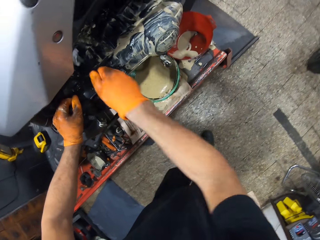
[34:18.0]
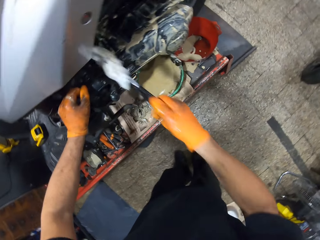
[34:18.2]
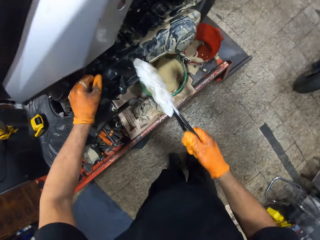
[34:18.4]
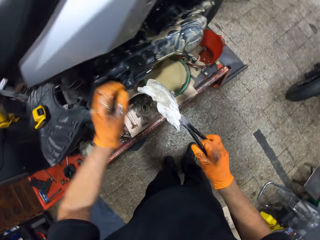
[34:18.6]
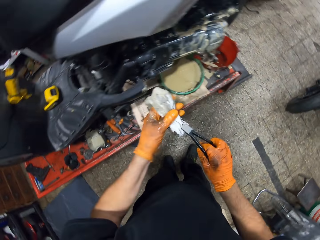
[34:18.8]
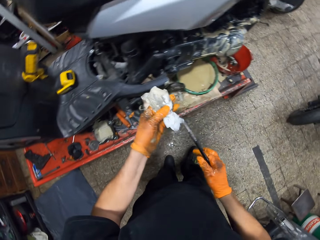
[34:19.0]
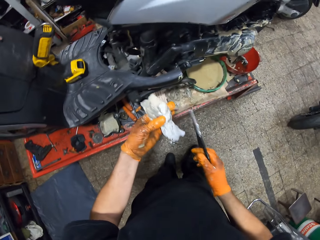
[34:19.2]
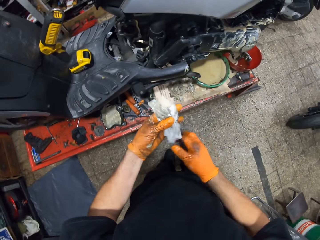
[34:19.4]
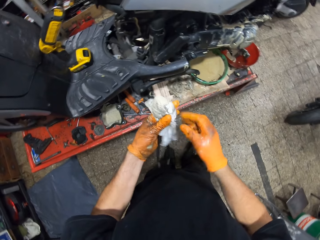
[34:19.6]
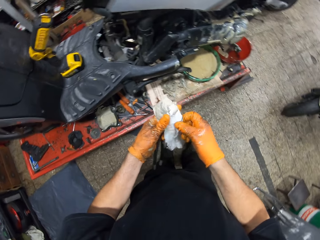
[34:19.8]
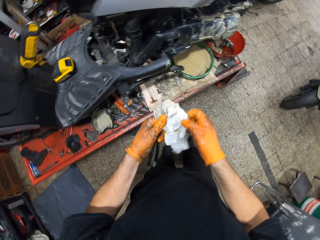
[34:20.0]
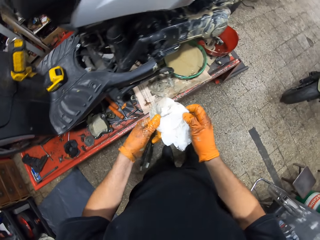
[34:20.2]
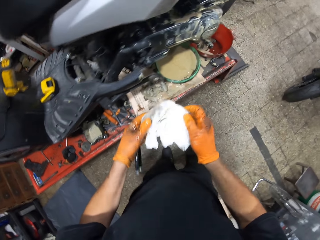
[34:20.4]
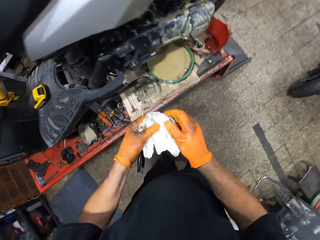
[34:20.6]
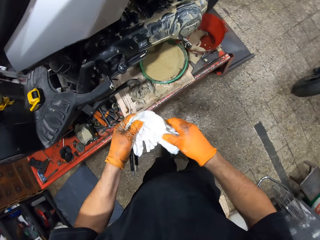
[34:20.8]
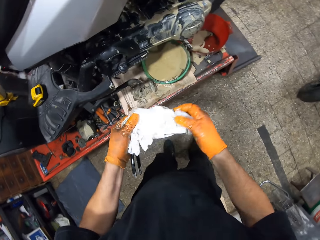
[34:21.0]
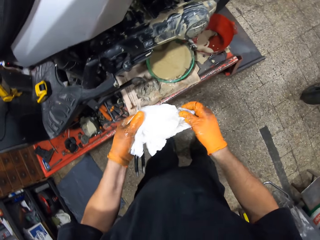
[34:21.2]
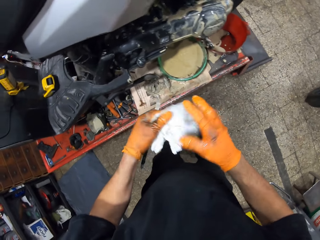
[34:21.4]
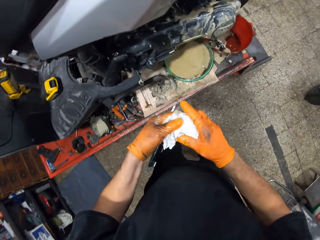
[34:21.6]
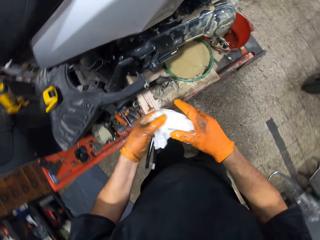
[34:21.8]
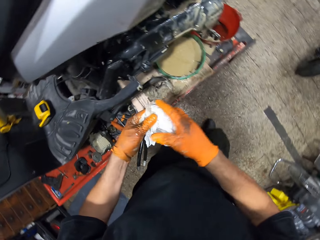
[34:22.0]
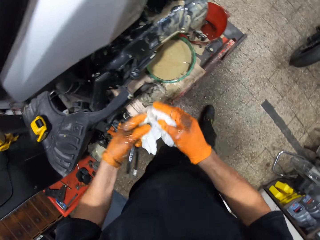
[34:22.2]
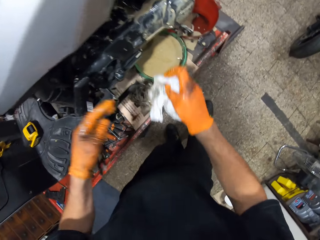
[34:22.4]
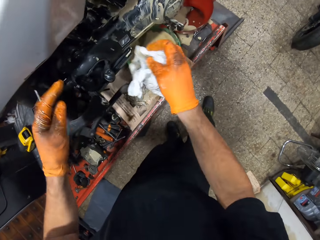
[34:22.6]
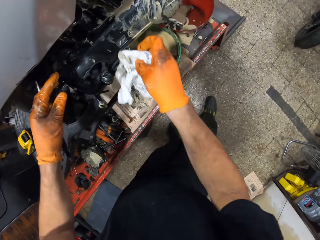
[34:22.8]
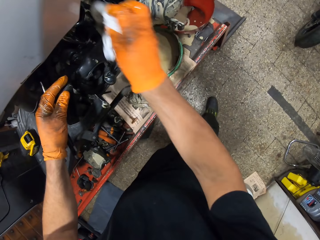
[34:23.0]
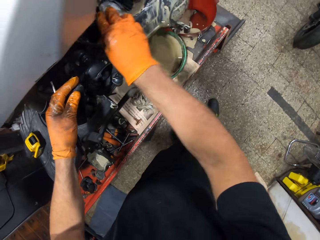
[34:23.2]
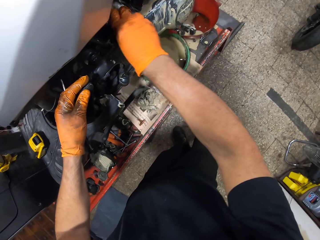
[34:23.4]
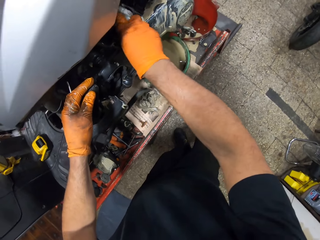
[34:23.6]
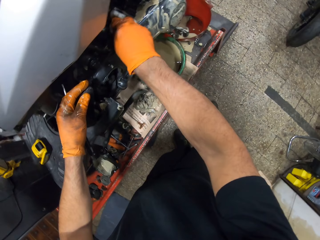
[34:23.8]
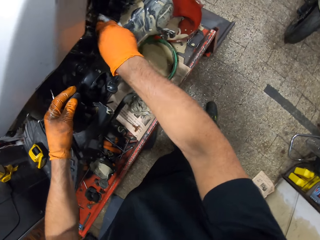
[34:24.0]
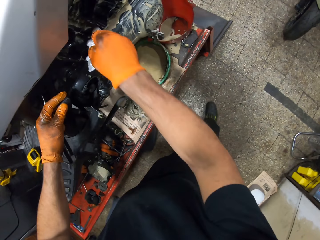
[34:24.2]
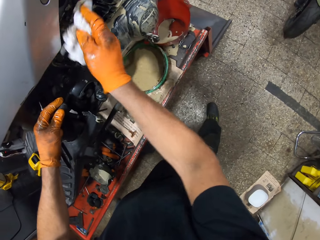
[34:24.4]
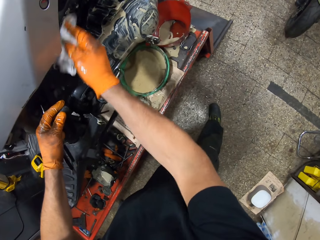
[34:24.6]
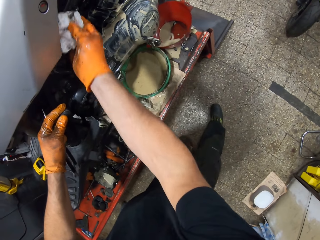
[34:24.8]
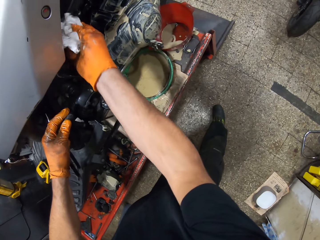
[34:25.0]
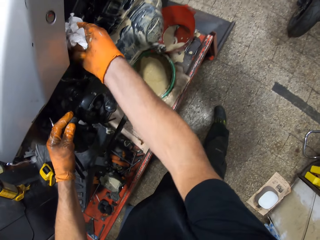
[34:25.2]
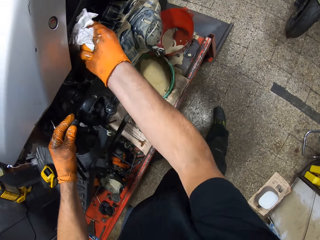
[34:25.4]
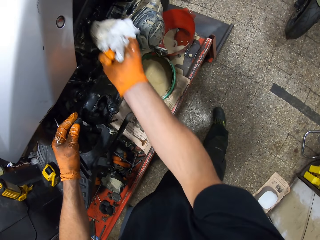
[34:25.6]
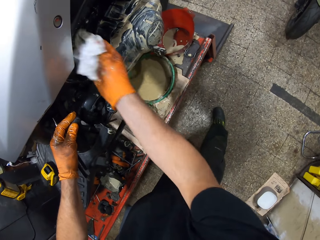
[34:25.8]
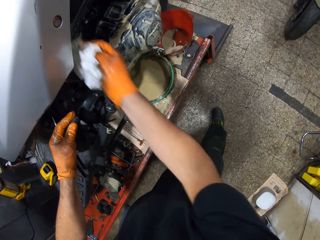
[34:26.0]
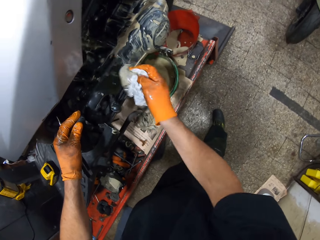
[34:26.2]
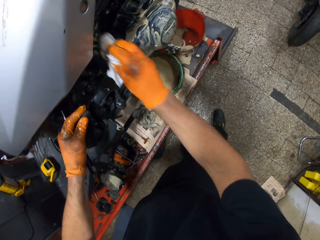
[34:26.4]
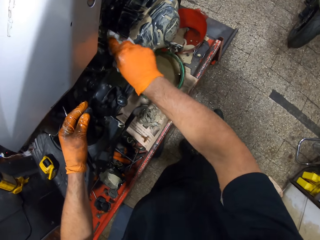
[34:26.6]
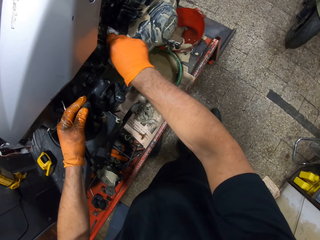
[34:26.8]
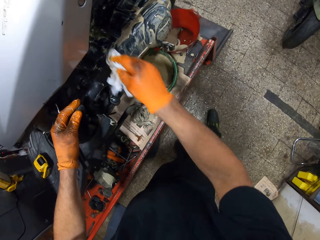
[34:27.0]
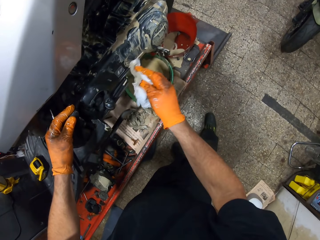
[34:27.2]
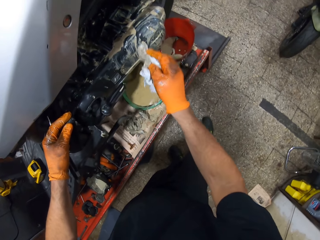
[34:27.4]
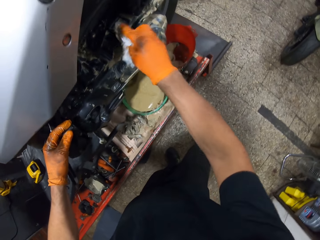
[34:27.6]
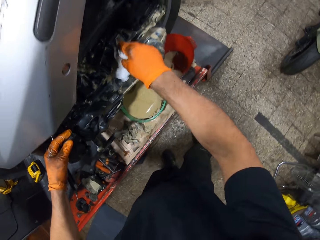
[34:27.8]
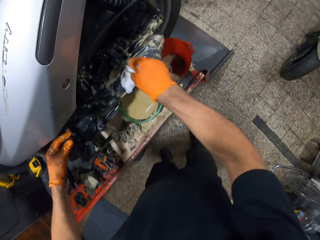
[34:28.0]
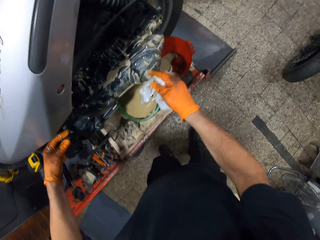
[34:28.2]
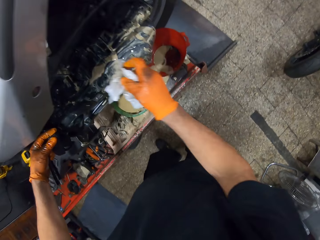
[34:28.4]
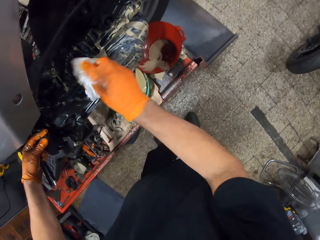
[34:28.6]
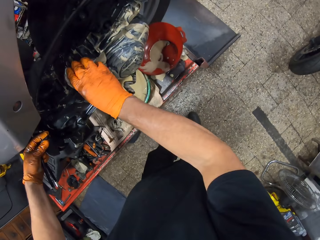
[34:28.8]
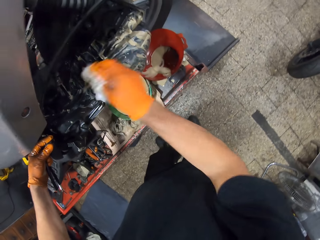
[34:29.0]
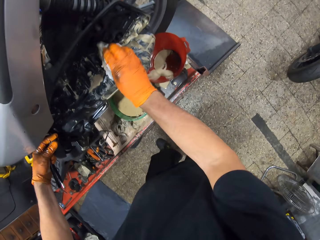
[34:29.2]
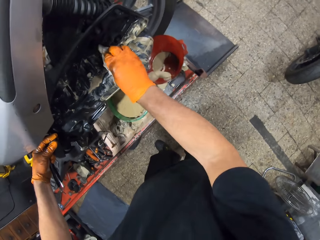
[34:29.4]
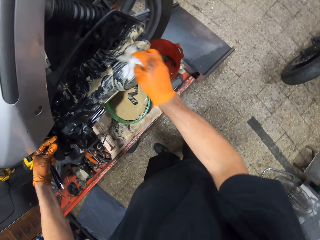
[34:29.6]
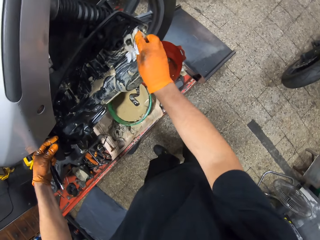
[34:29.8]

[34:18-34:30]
The camera wearer removes the paper on the plier in his gloved right hand with his gloved left hand. He passes the plier in his gloved right hand to his gloved left hand. He unfolds the tissue paper. He cleanses the scooter on the workshop lift table with the paper in his gloved right hand.

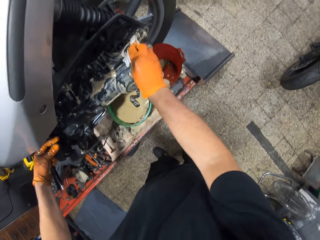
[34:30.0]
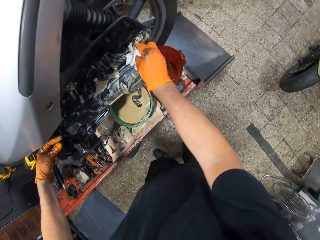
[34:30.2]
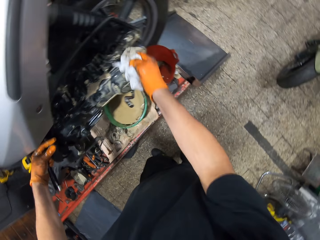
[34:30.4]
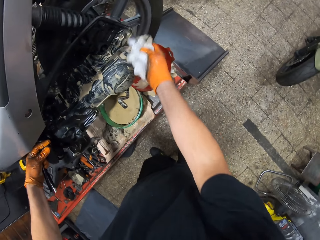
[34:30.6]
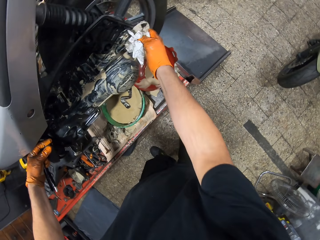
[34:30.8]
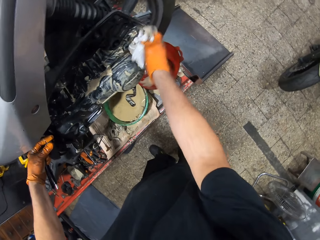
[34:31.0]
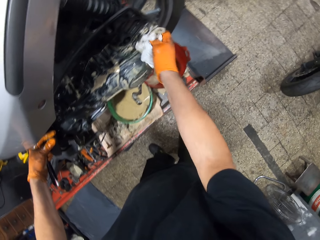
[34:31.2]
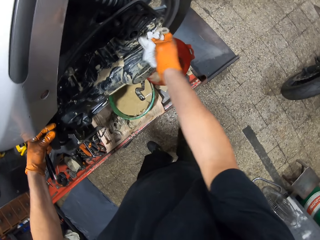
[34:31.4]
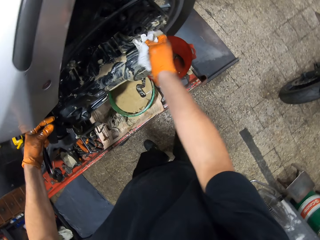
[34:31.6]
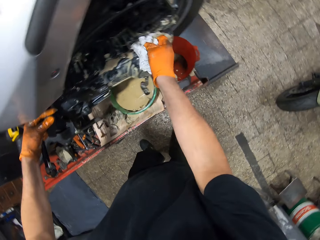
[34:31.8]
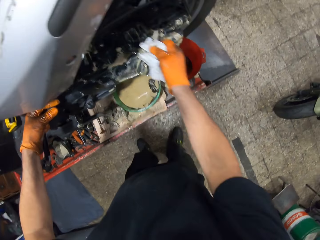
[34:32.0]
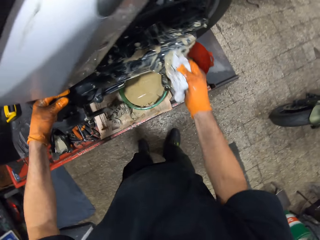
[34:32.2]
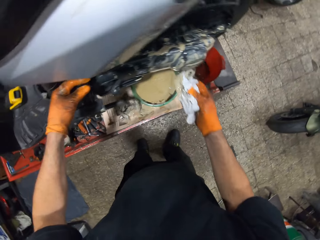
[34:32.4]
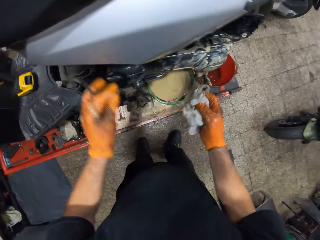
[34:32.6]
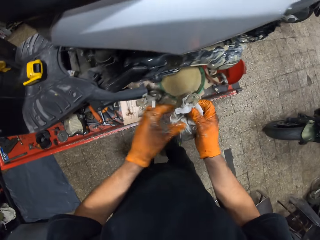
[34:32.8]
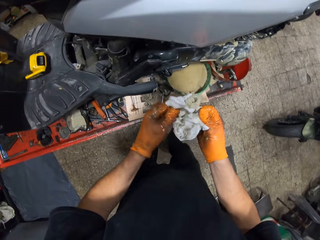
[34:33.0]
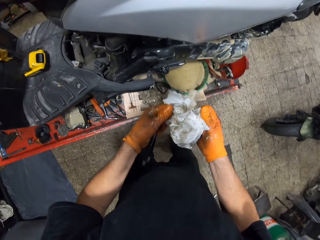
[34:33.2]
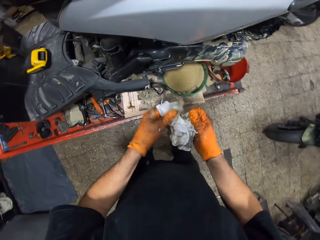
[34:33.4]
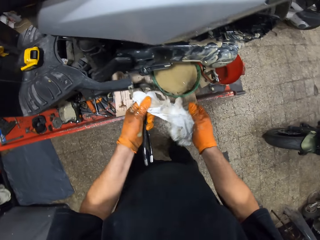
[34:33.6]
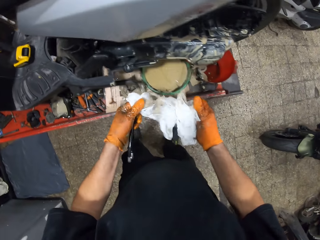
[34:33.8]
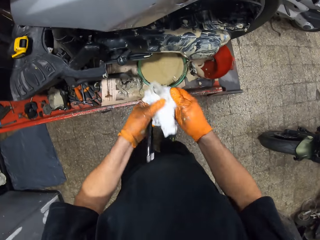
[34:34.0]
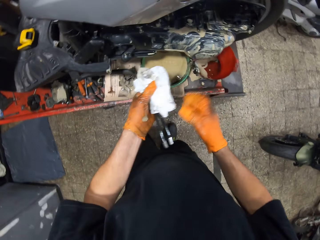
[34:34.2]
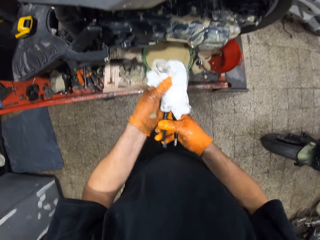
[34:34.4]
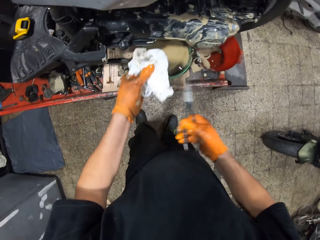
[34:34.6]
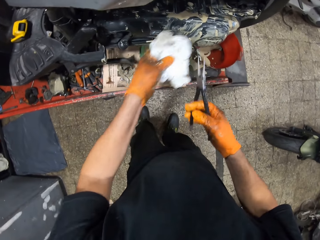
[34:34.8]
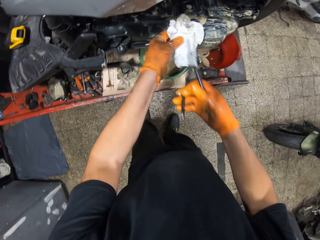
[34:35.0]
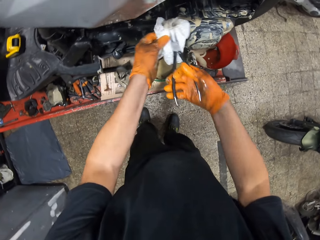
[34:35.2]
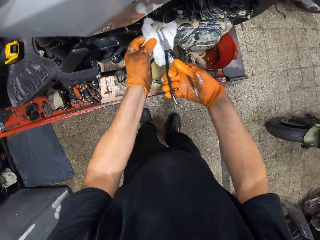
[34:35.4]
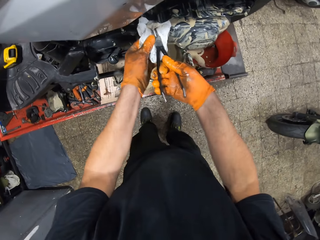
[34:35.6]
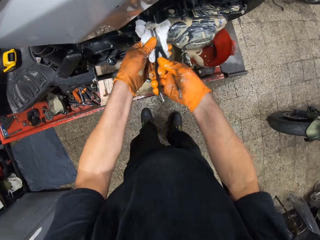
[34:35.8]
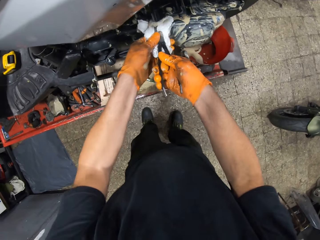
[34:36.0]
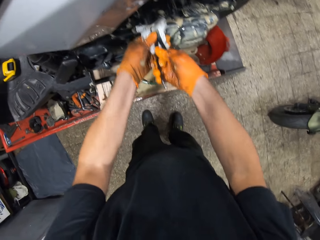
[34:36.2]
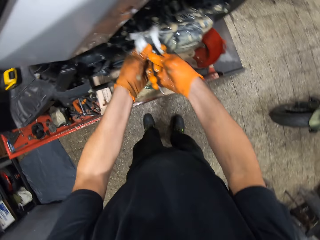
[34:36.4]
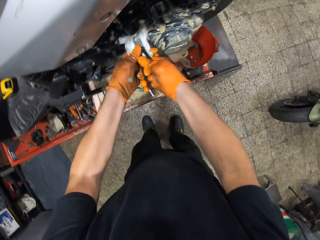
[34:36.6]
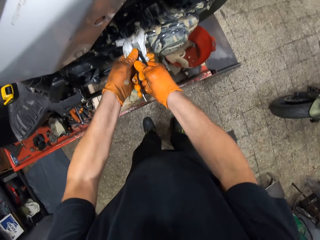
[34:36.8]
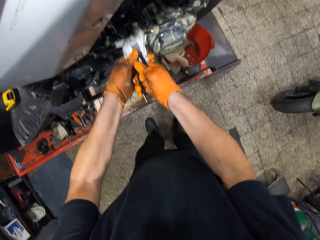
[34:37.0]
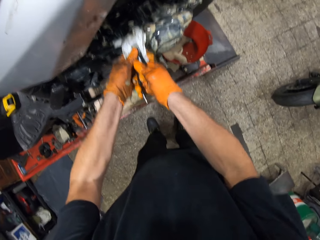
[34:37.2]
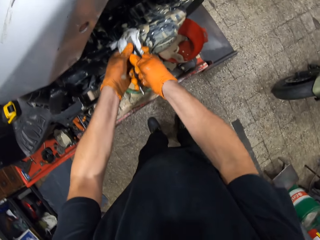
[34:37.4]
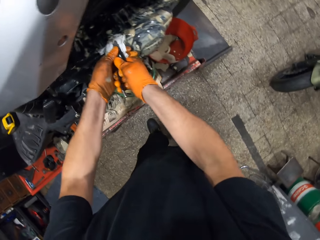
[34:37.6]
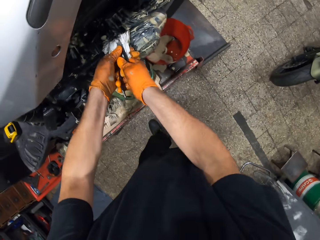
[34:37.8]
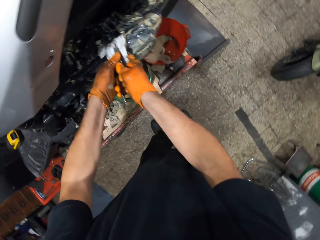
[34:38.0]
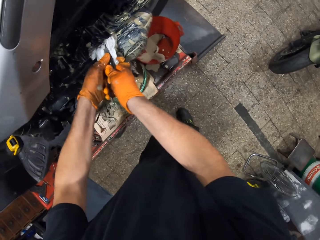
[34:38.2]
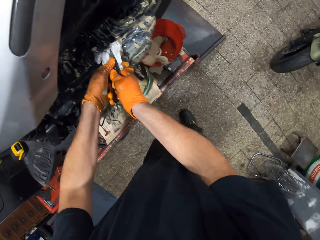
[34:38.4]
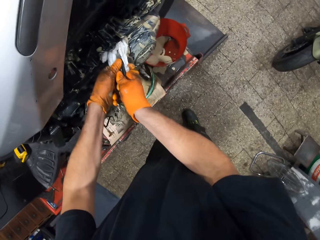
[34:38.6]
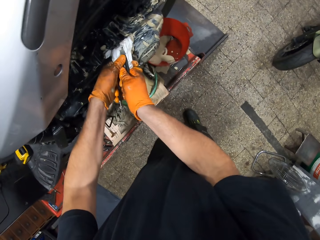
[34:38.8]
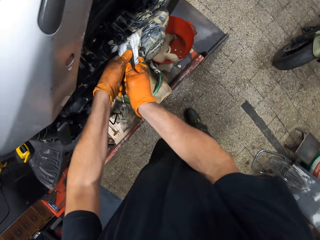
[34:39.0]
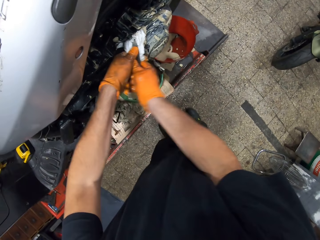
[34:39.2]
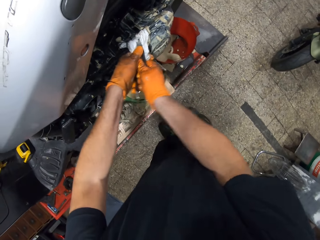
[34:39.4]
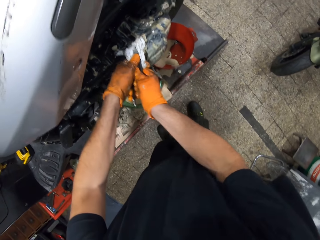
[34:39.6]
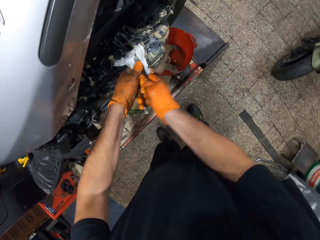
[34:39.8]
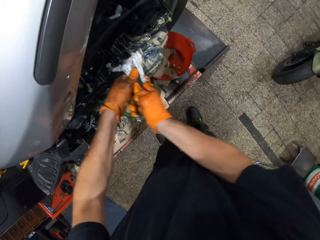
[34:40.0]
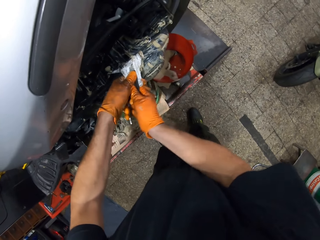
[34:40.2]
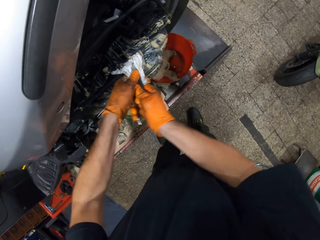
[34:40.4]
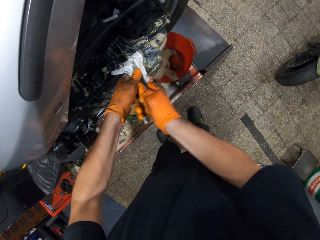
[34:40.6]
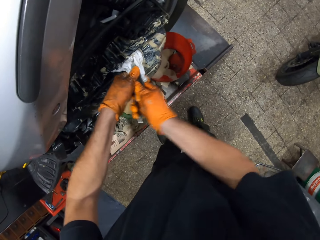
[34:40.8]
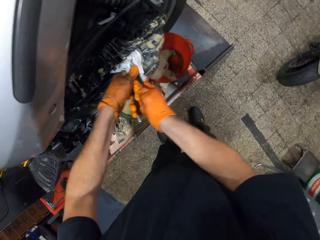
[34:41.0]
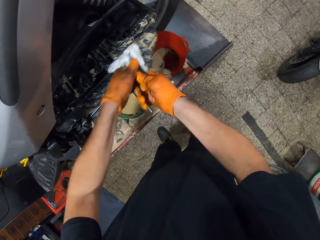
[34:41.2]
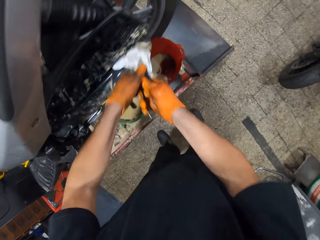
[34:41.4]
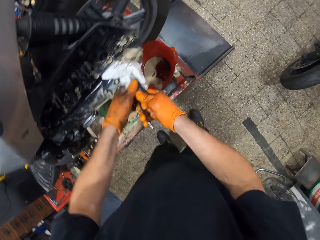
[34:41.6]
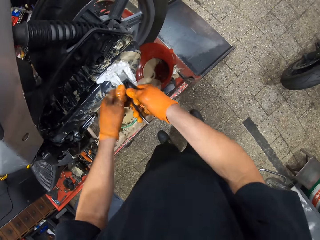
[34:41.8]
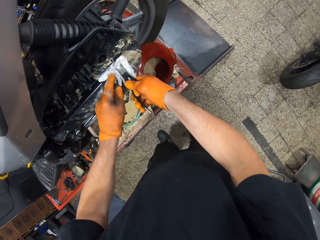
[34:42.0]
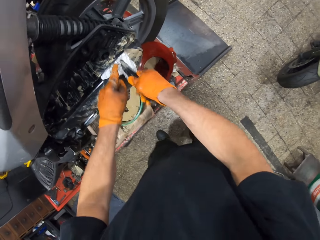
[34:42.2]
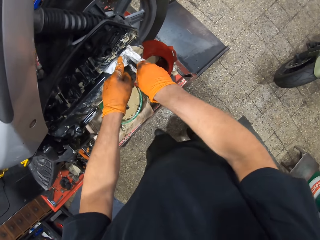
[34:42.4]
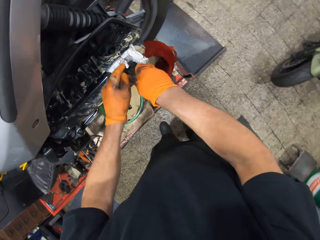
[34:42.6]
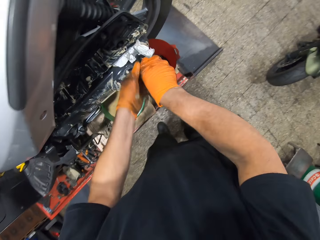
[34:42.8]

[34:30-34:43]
The camera wearer scatters the paper with both gloved hands. He unfolds the tissue paper. He picks the paper in his gloved left hand with the plier in his gloved right hand. He cleanses the scooter on the workshop lift table with the paper on the plier in his gloved hands.
